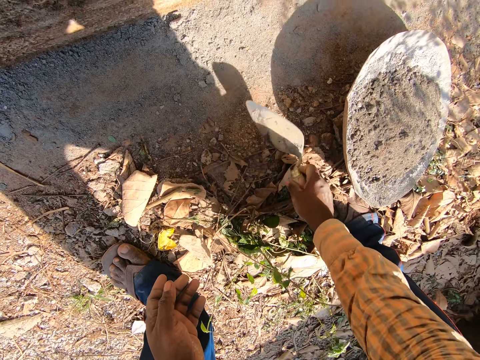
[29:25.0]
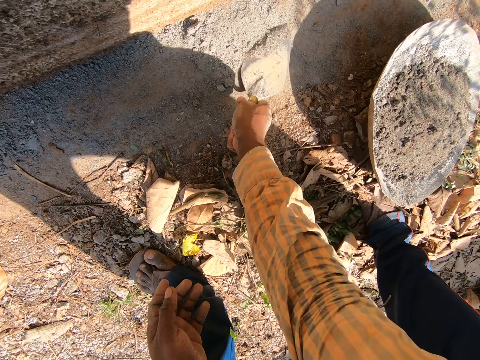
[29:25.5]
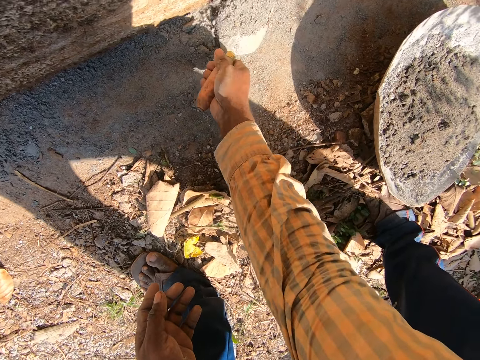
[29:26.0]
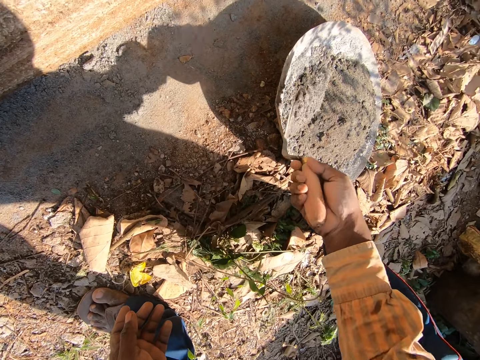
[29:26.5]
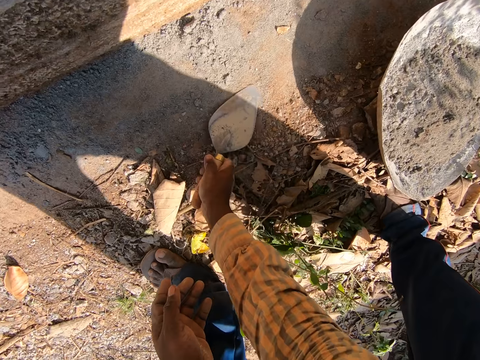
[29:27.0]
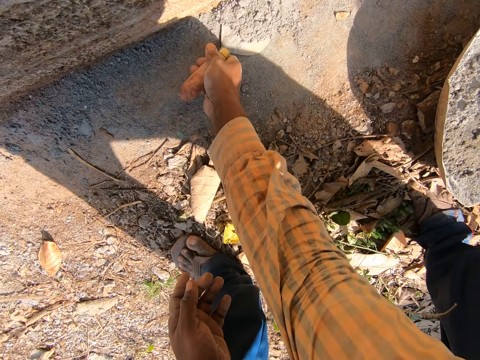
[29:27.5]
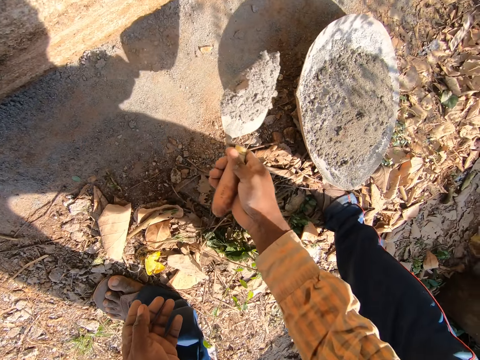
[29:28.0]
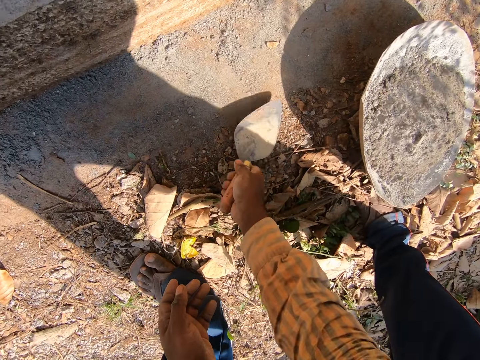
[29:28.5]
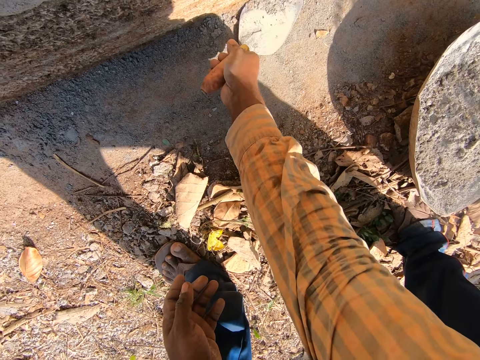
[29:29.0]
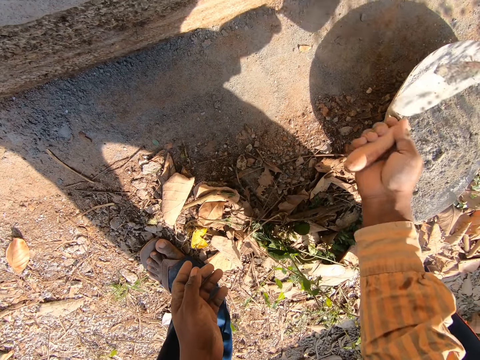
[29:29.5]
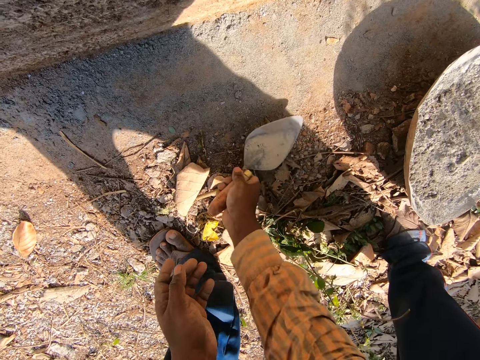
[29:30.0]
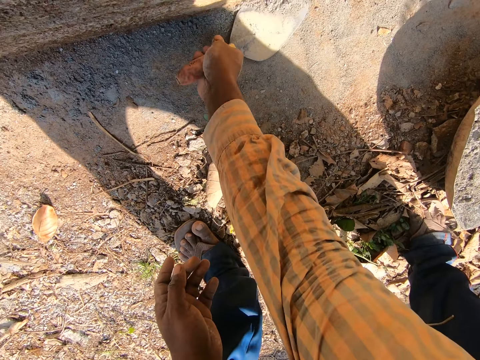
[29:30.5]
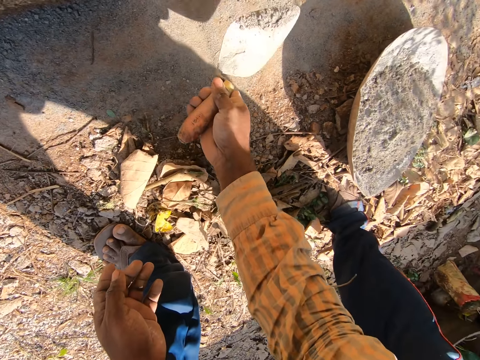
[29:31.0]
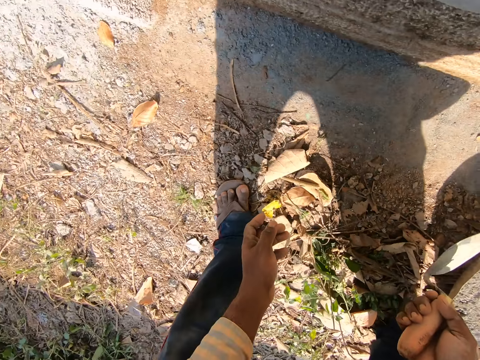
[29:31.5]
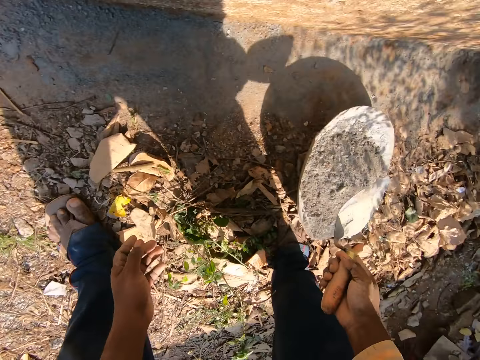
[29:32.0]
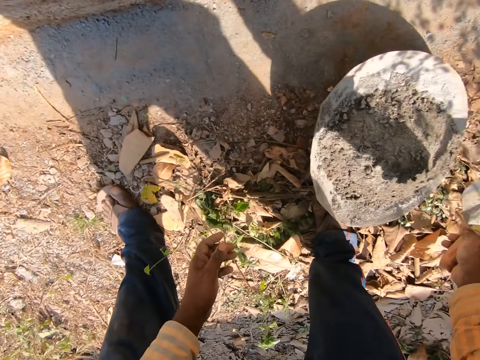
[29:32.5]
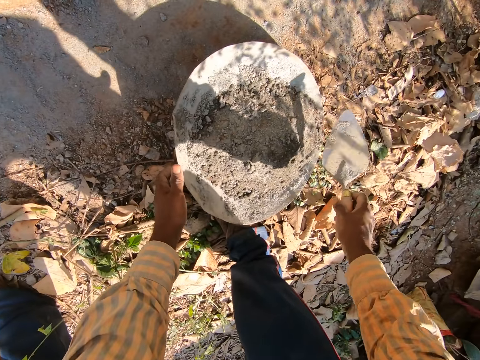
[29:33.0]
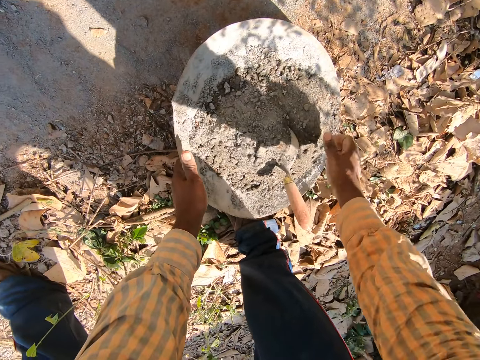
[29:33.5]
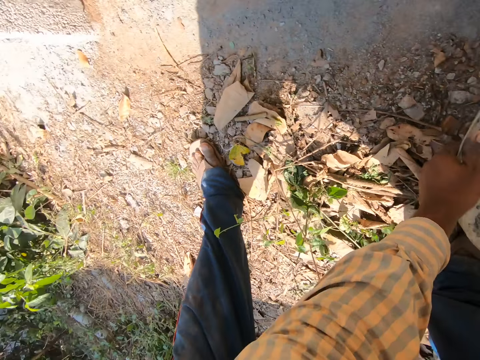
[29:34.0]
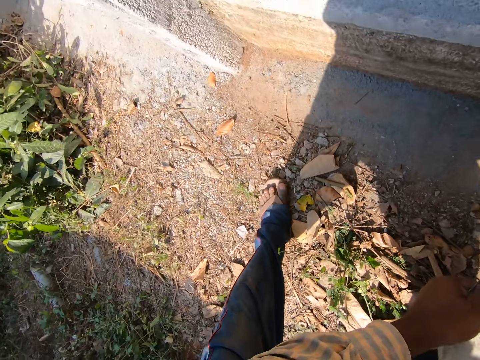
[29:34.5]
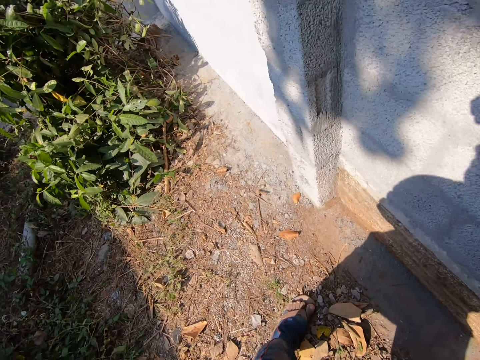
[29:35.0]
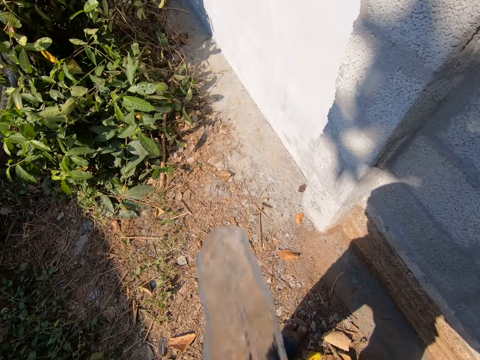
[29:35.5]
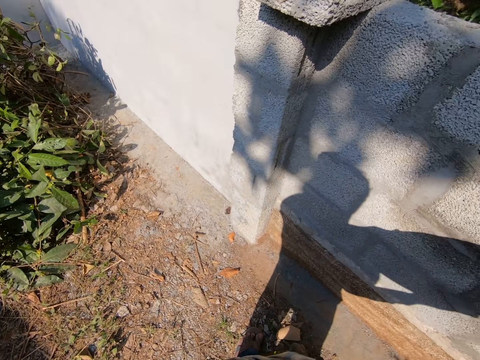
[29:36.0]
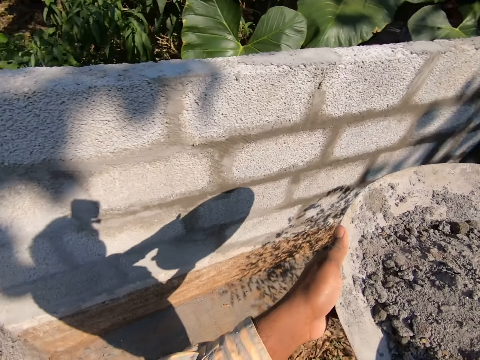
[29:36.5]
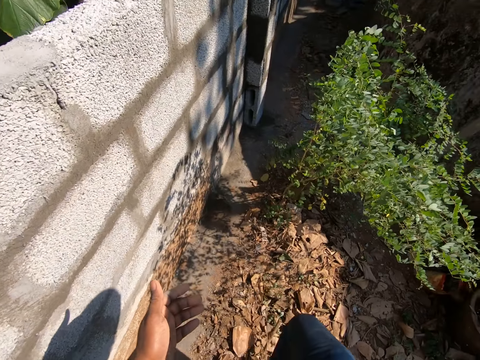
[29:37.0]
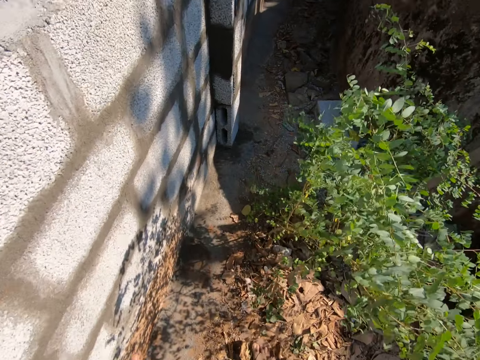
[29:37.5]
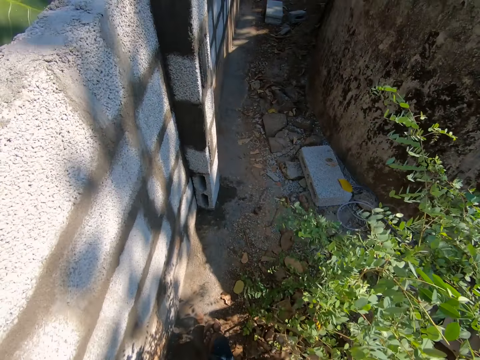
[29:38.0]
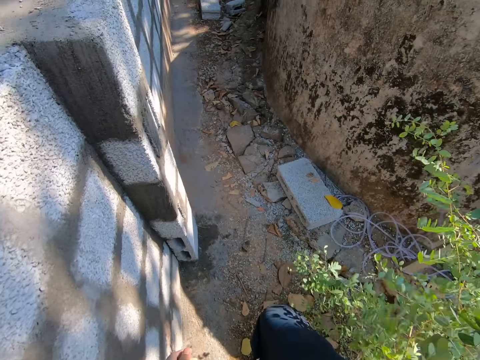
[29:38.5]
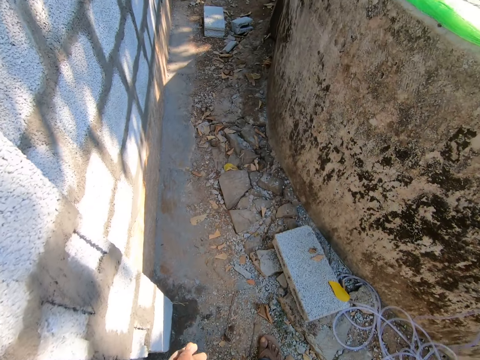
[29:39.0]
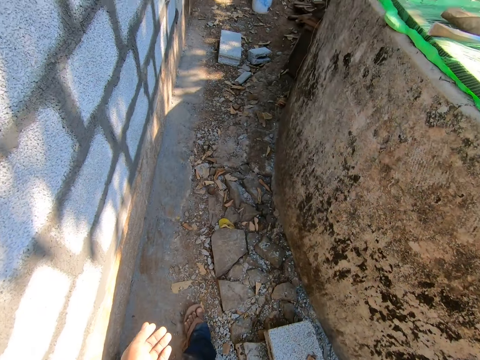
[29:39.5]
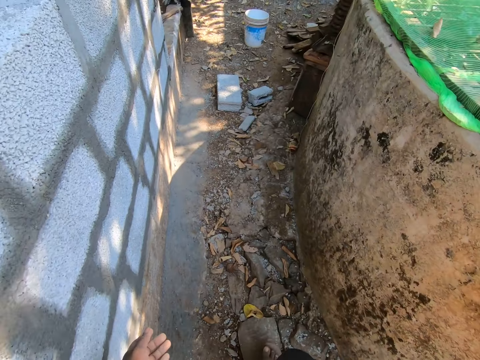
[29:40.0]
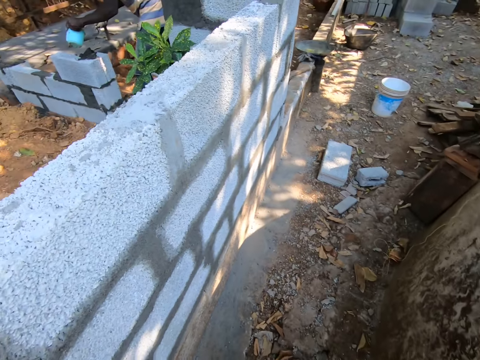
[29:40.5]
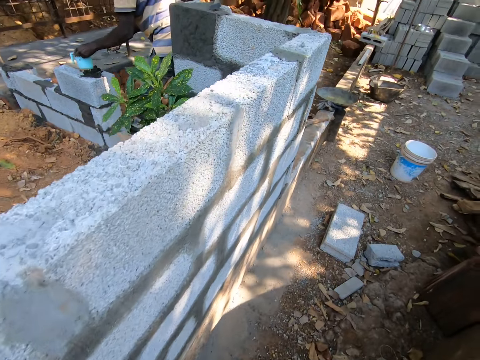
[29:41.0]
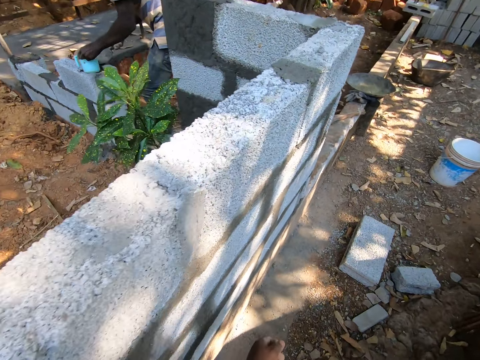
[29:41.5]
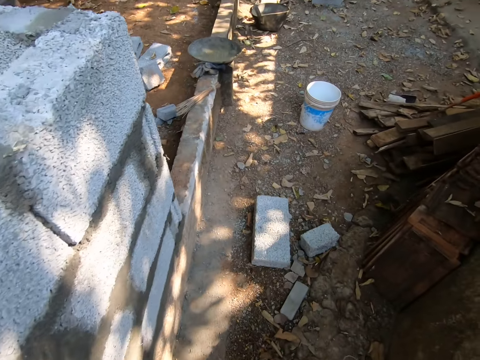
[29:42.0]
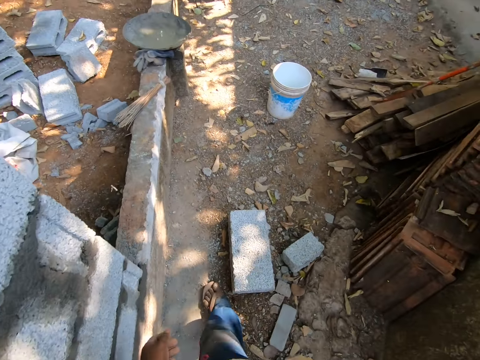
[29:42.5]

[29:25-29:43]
The camera wearer packs some cement or concrete from the ground into the head pan or tray with the pointing trowel or trowel in his right hand. He puts the concrete in the tray. He collects the concrete with the trowel. He puts the concrete in the tray. He collects the concrete with the trowel. He puts the concrete in the tray. He collects the concrete with the trowel. He puts the concrete in the tray. He holds the head pan with his left hand. He puts the pointing hand trowel in the cement in the head pan with his right hand. He carries the head pan from the ground with both hands. He carries the head pan with his right hand. He interacts with a man.

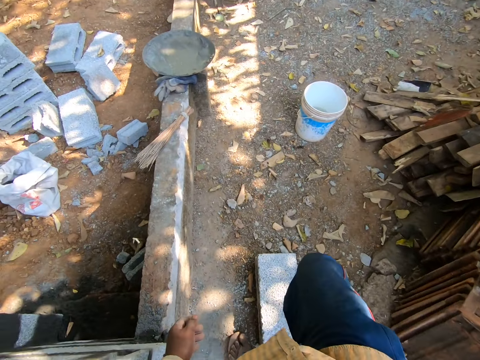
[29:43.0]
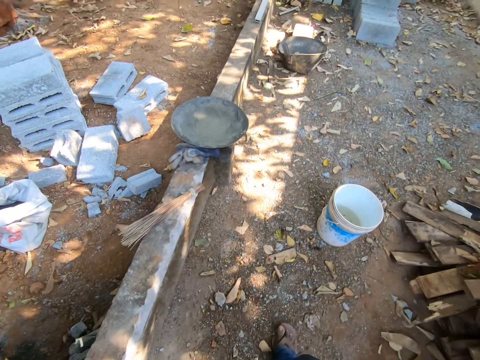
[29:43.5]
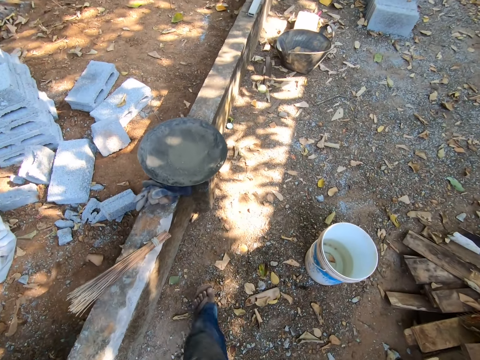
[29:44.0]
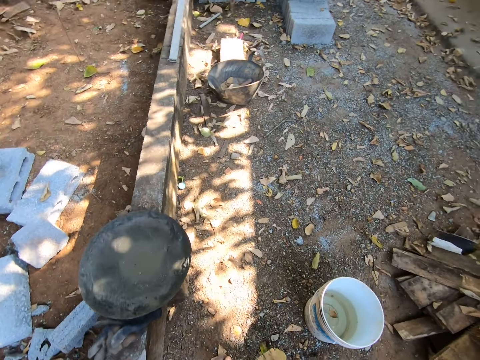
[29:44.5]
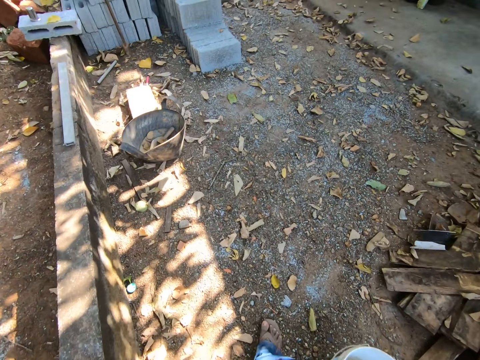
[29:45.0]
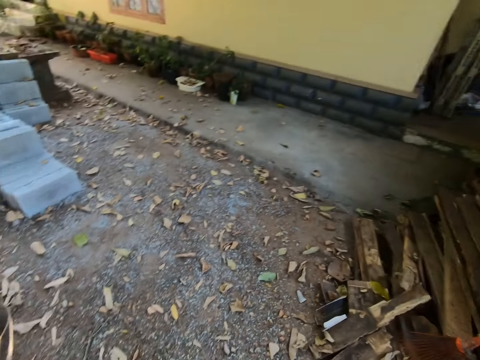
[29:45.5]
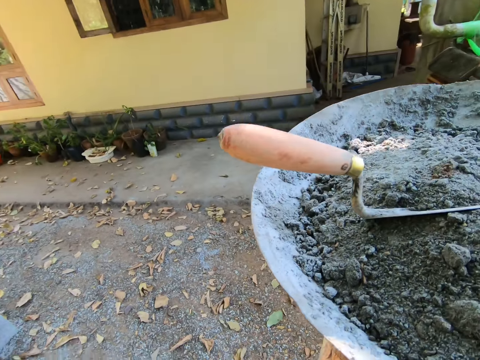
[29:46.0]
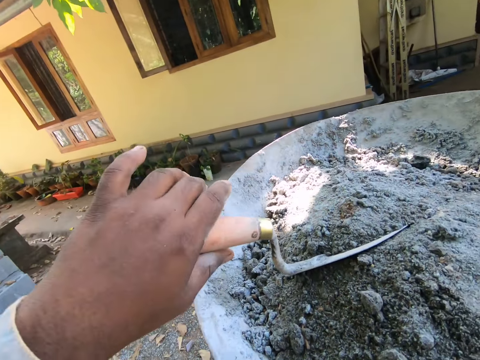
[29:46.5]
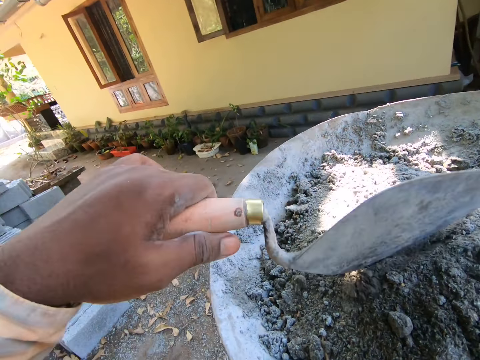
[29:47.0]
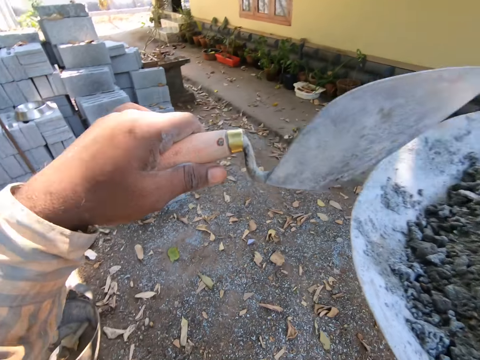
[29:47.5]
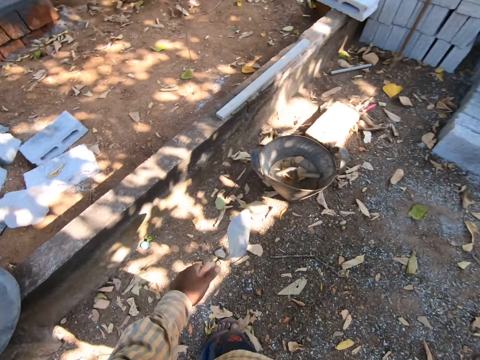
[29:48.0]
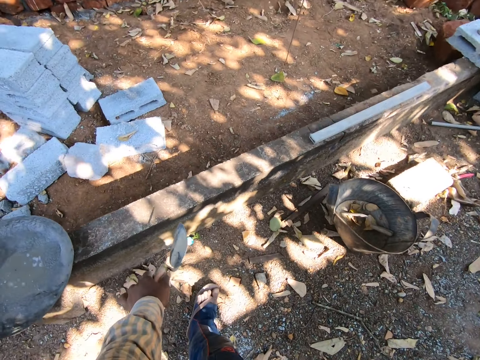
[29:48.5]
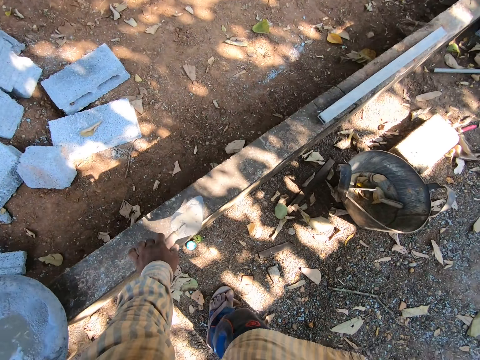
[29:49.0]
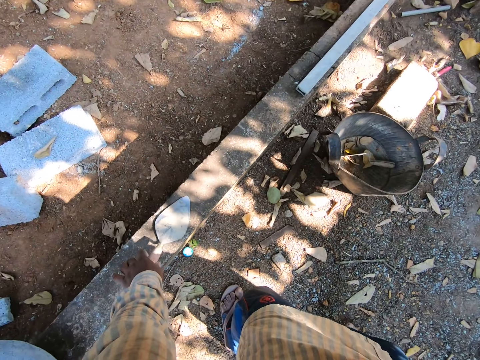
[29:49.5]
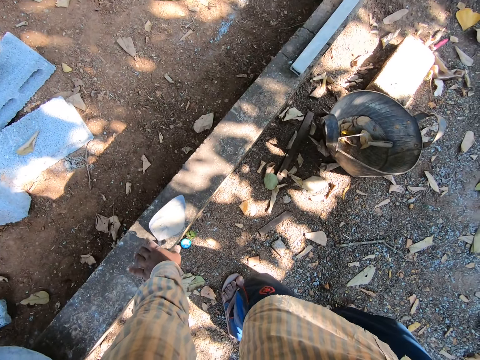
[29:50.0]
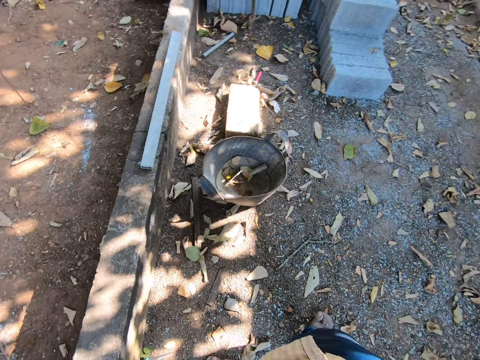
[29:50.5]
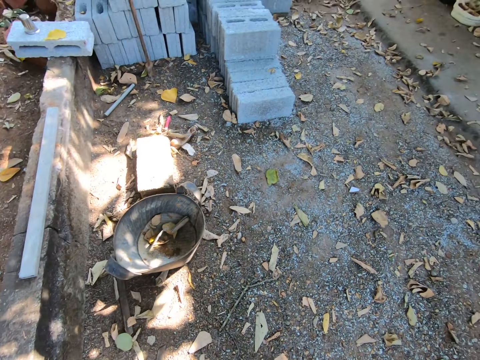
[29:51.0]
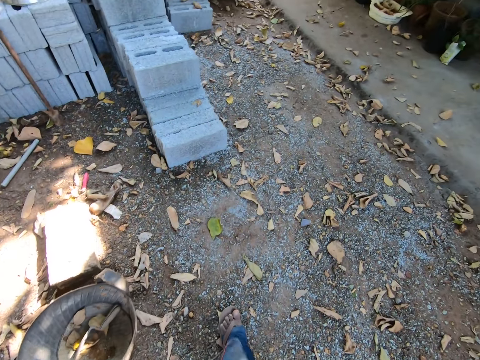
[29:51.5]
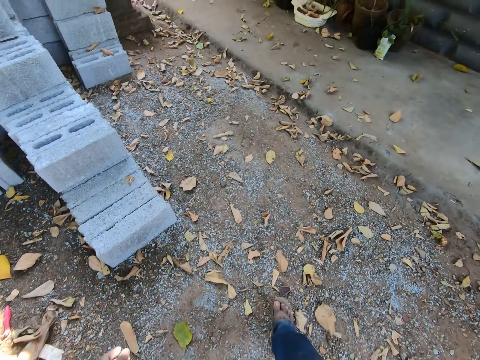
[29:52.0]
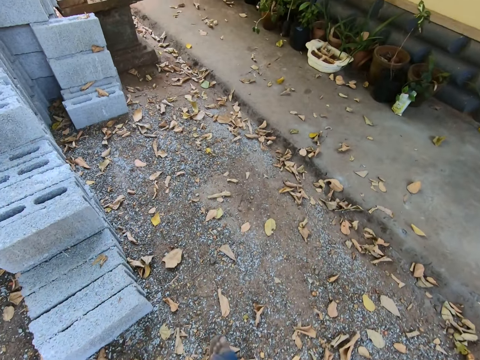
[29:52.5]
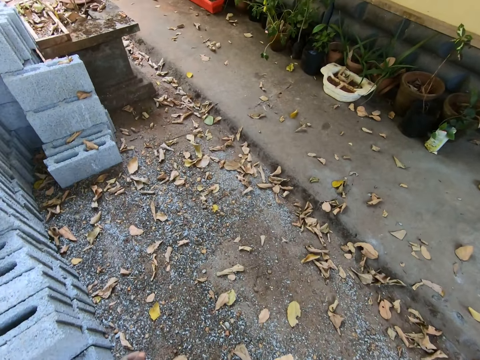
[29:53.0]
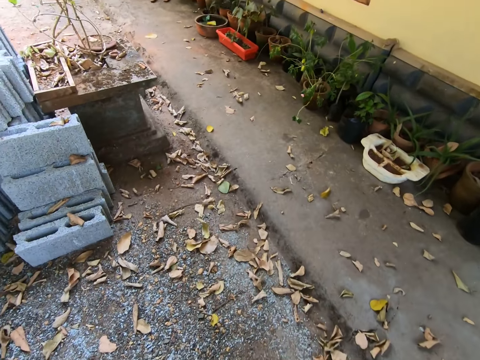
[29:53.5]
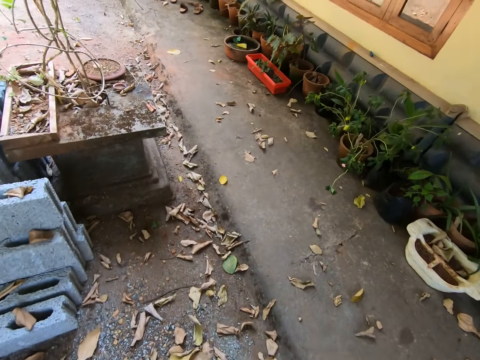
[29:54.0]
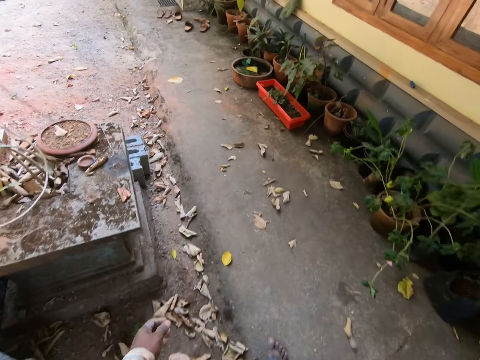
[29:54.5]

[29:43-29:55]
The camera wearer removes the pointing hand trowel from the head pan with his left hand. He places the pointing hand trowel on the fence with his right hand. He walks at the backyard.
